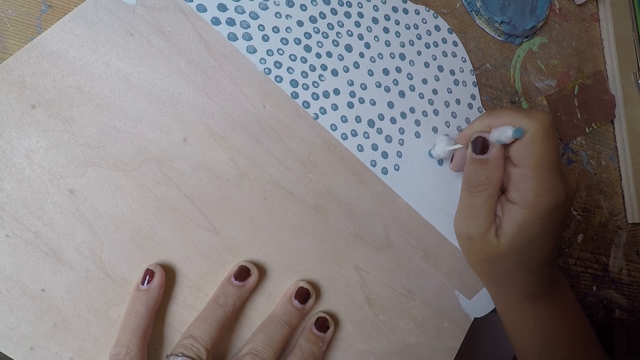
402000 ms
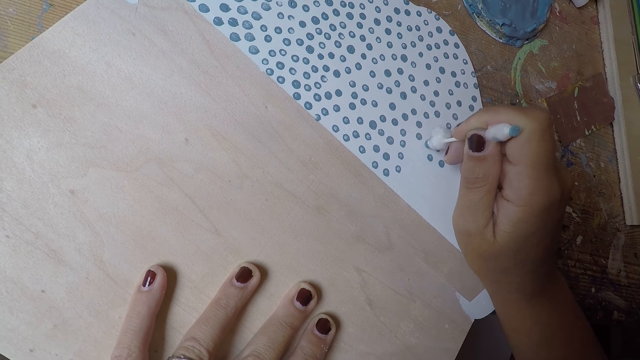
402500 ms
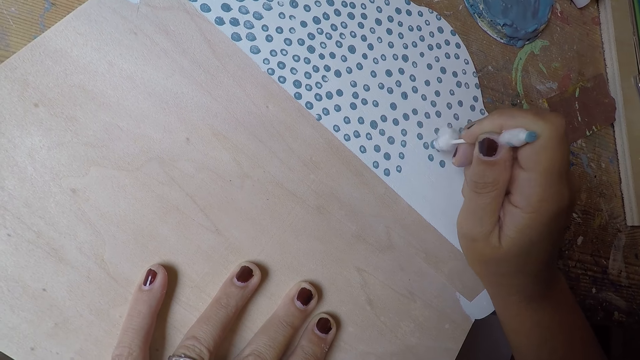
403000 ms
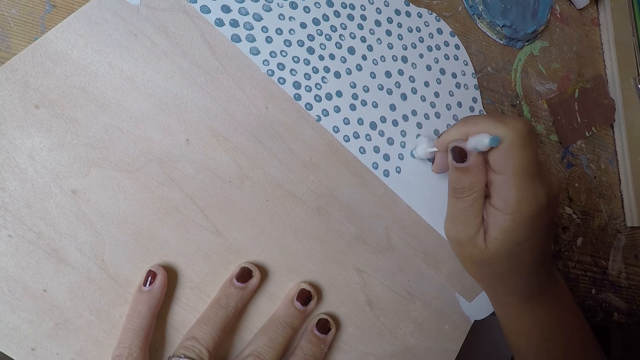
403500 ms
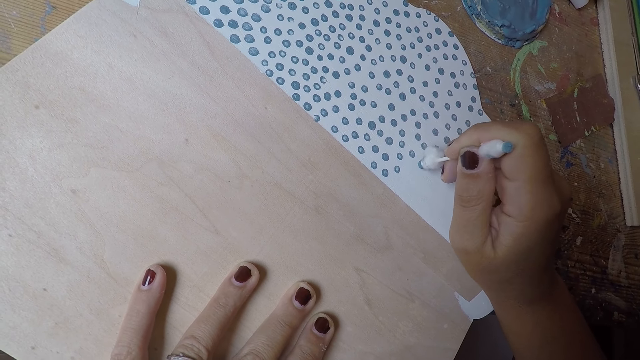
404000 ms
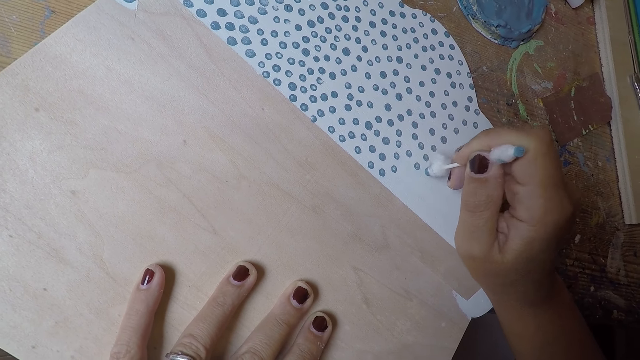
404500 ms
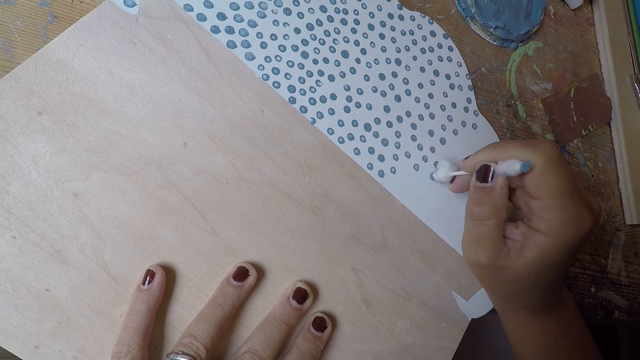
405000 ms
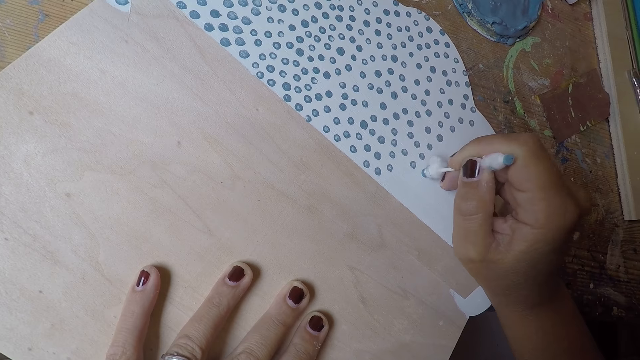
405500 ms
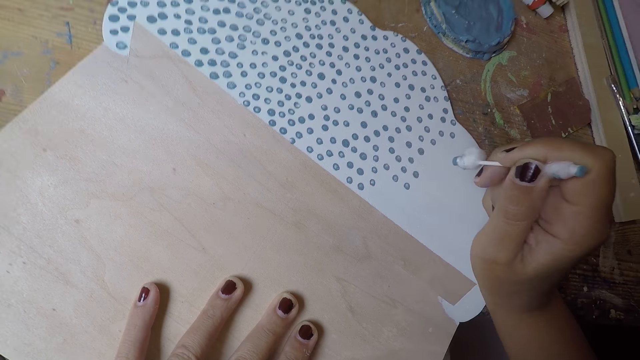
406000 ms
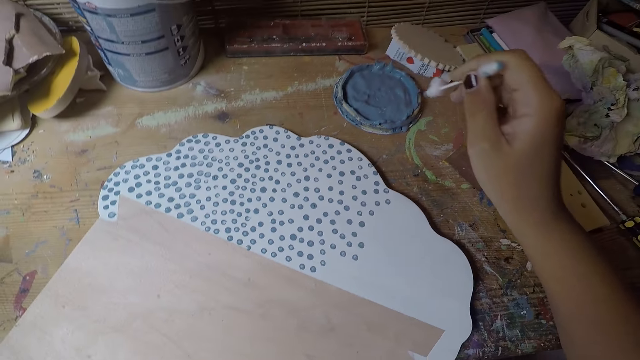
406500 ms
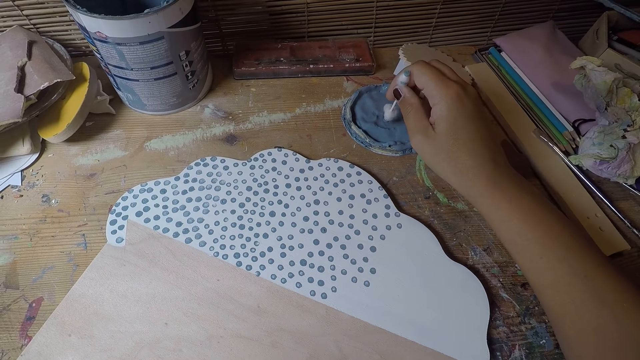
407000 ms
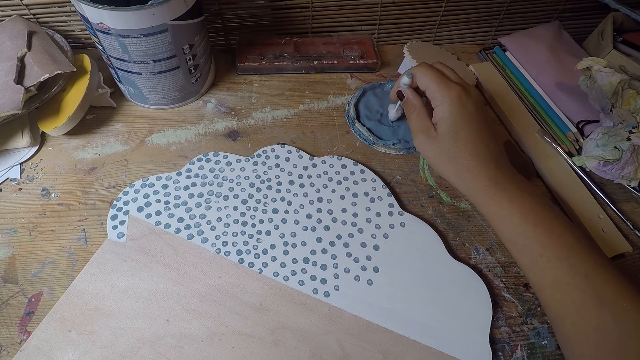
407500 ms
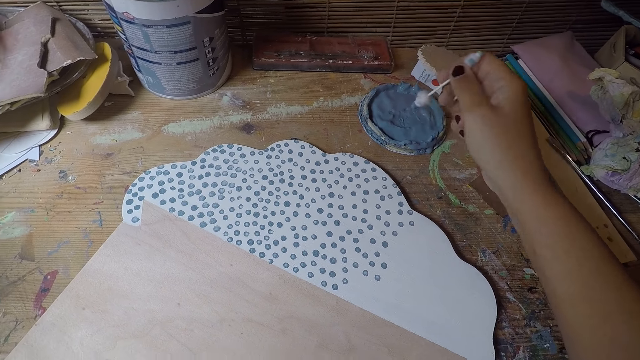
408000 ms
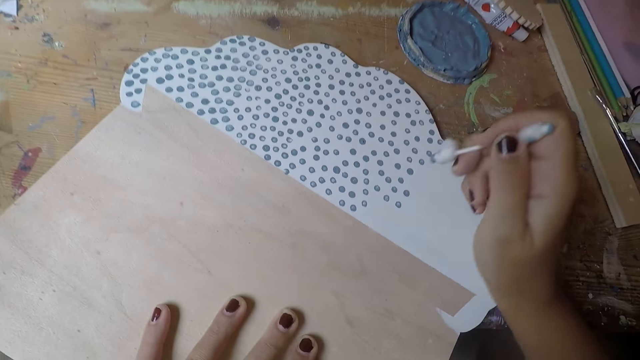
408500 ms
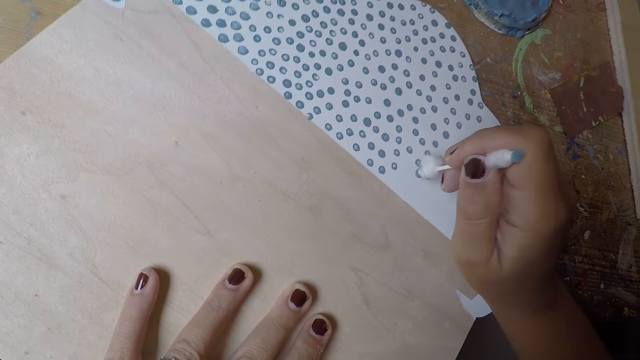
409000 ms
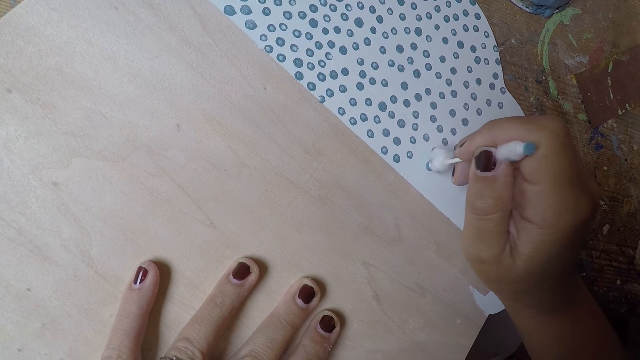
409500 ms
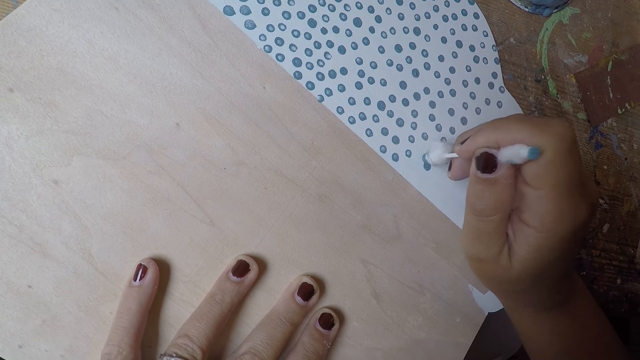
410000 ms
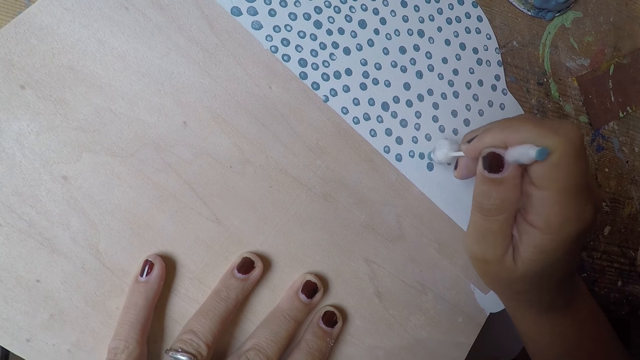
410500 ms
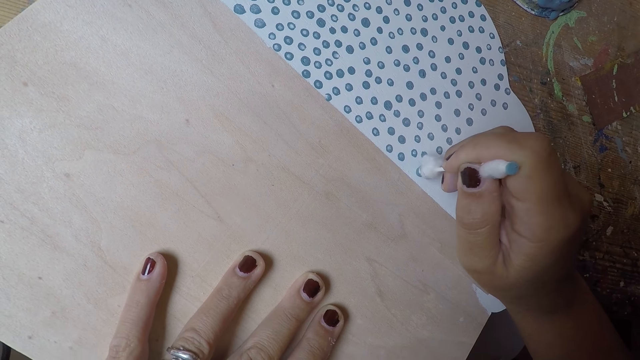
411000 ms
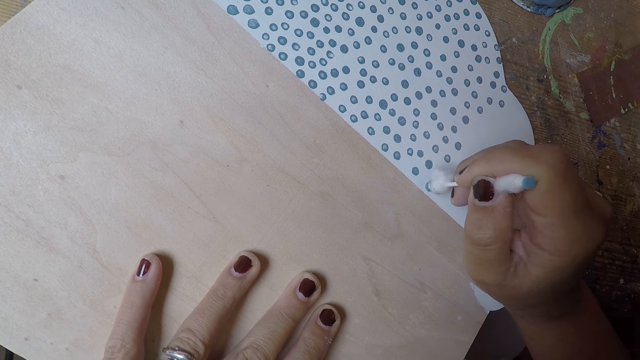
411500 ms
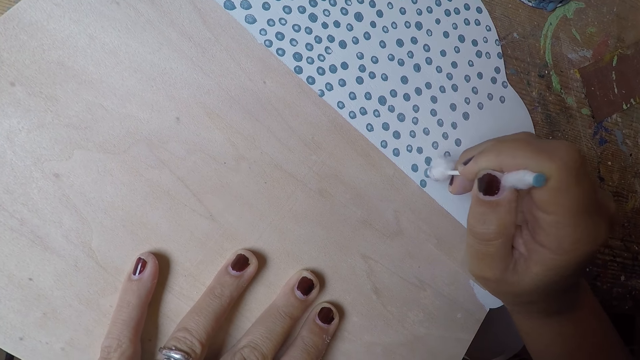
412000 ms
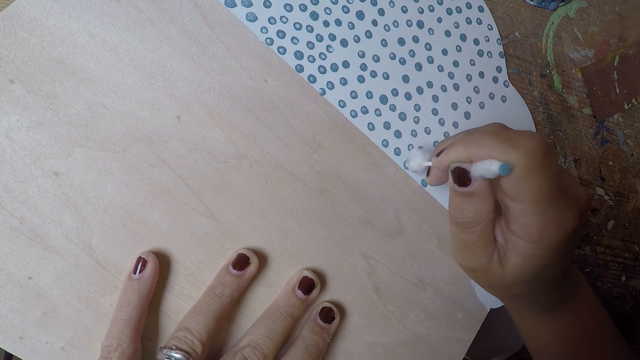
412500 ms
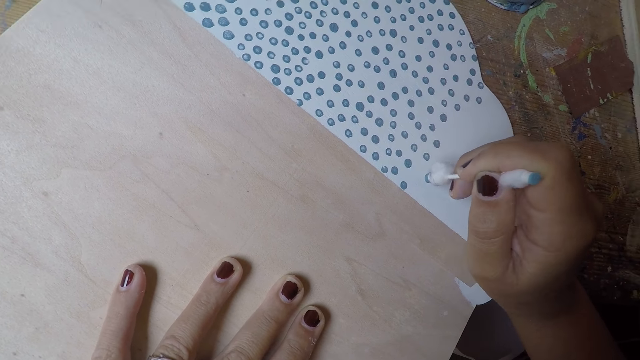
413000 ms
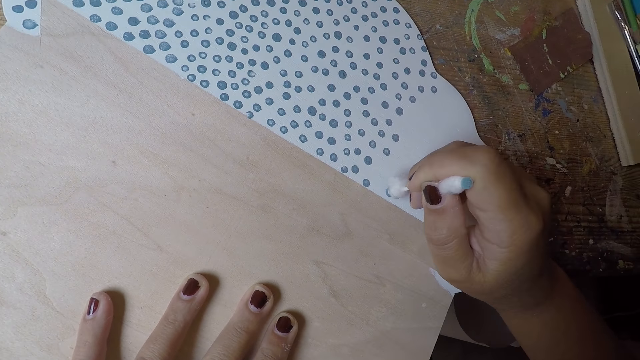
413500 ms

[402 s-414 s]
The camera wearer takes paint from the paint cover on the table with the cotton bud in his right hand. He puts dots on the white paper with the cotton bud in his right hand.

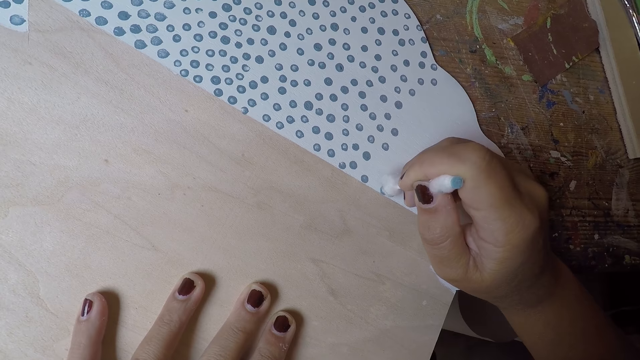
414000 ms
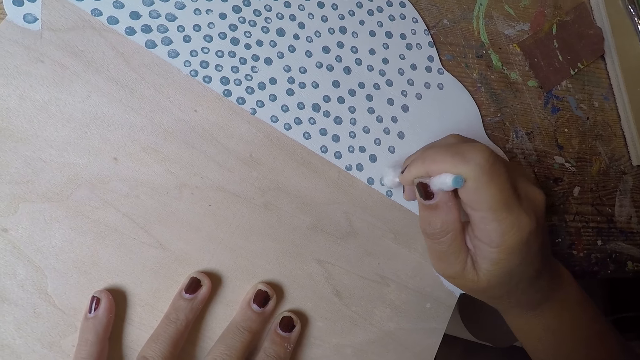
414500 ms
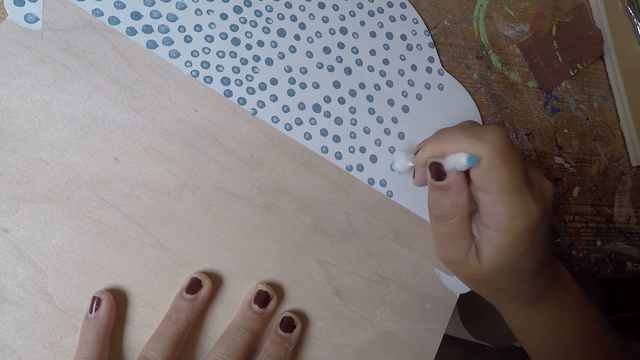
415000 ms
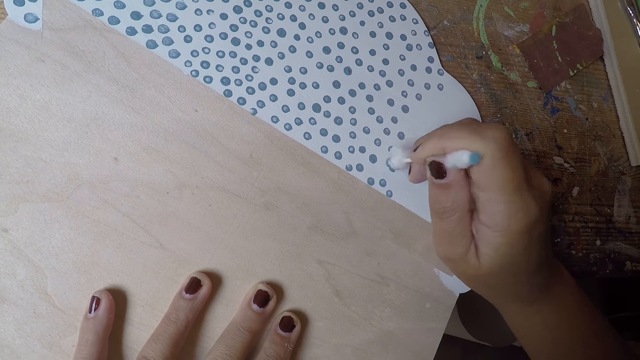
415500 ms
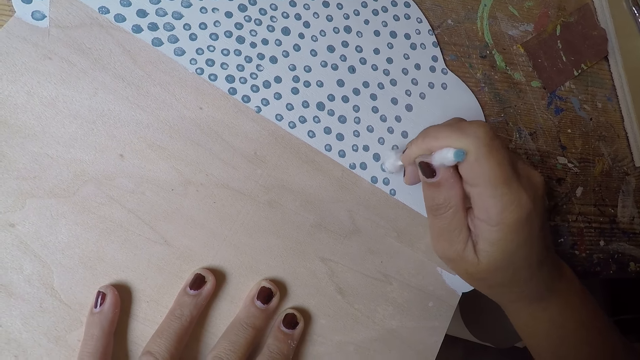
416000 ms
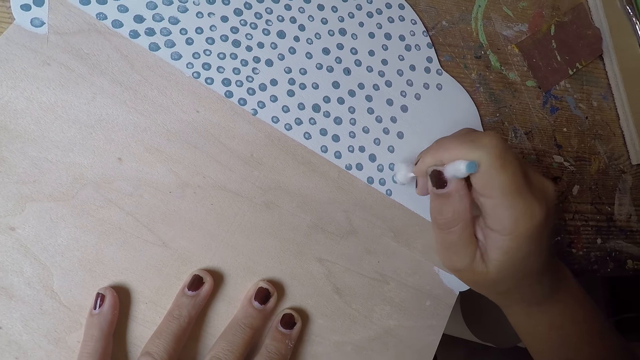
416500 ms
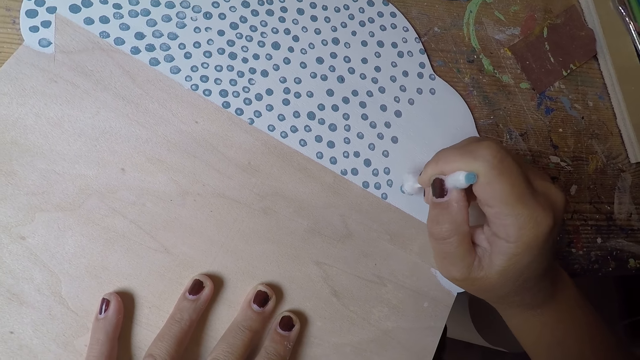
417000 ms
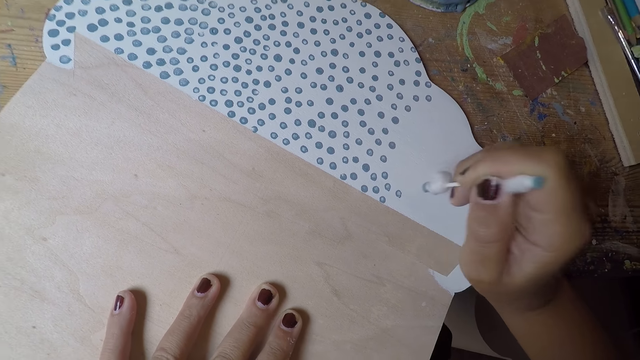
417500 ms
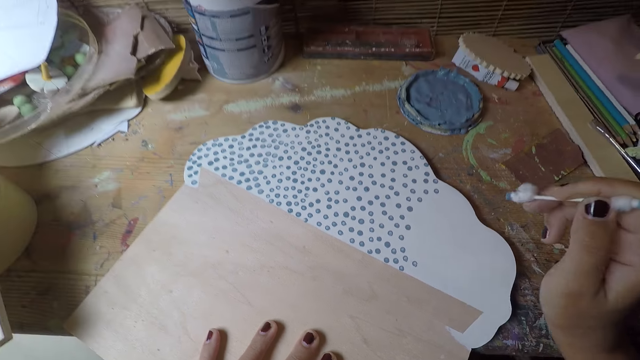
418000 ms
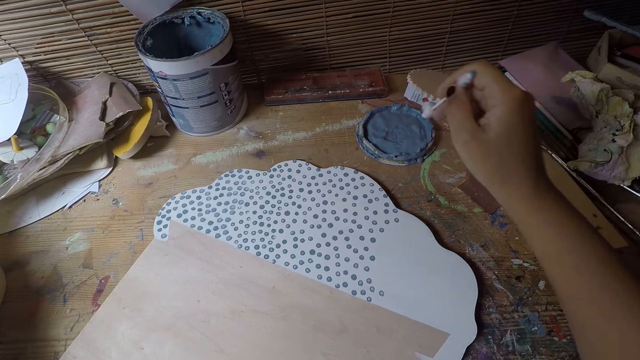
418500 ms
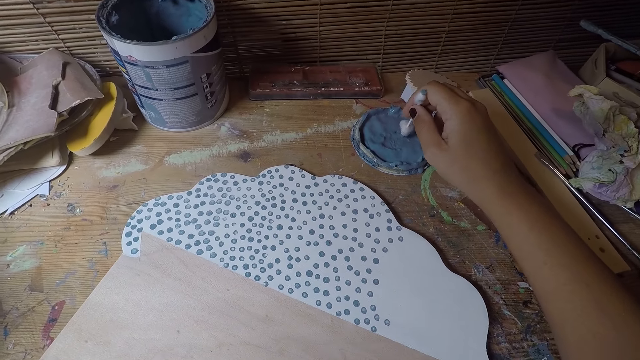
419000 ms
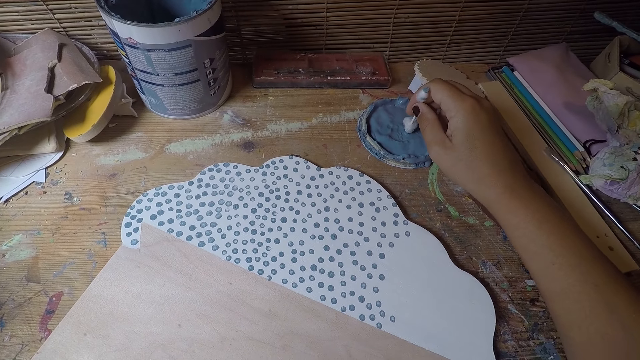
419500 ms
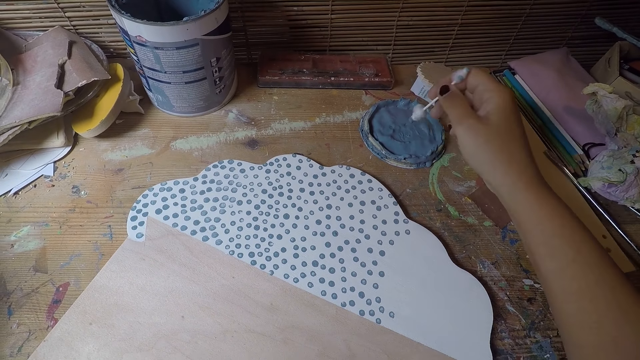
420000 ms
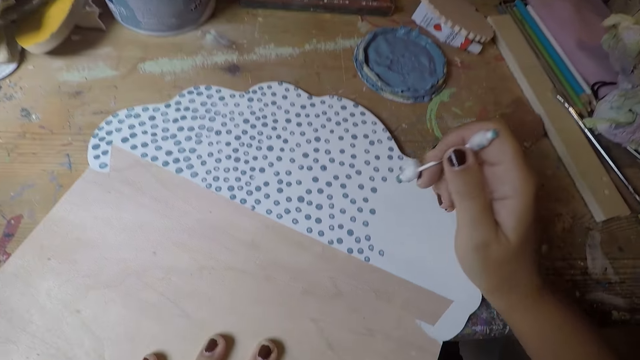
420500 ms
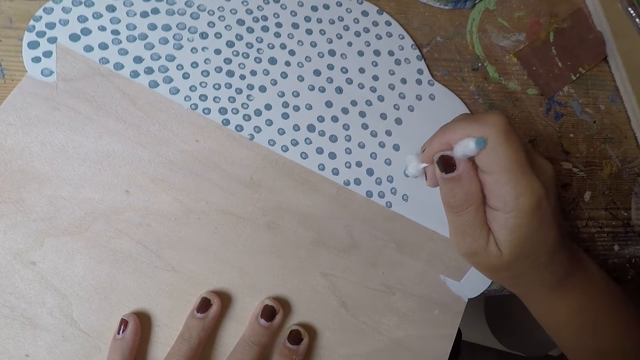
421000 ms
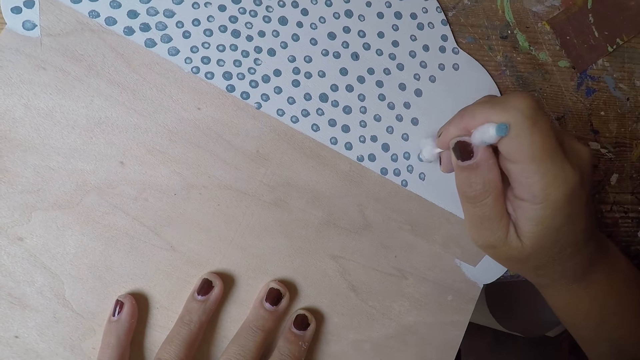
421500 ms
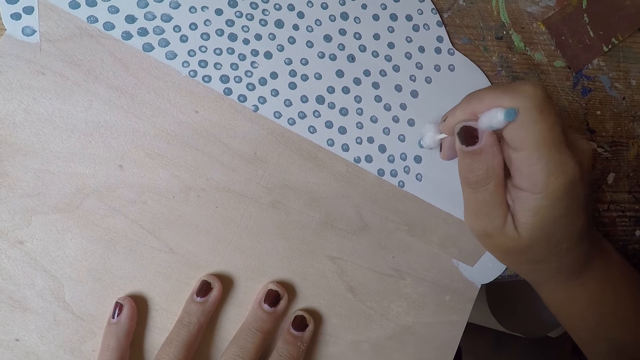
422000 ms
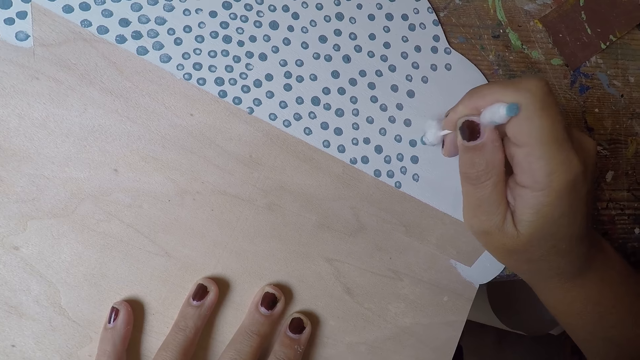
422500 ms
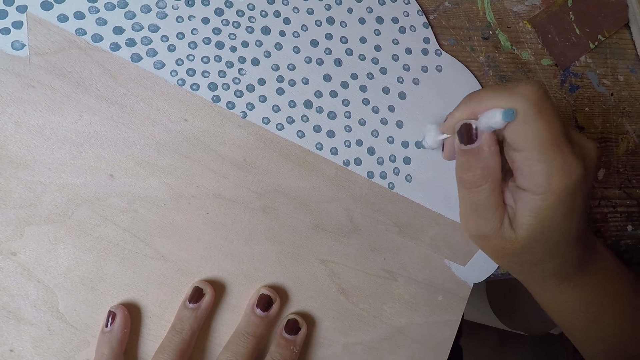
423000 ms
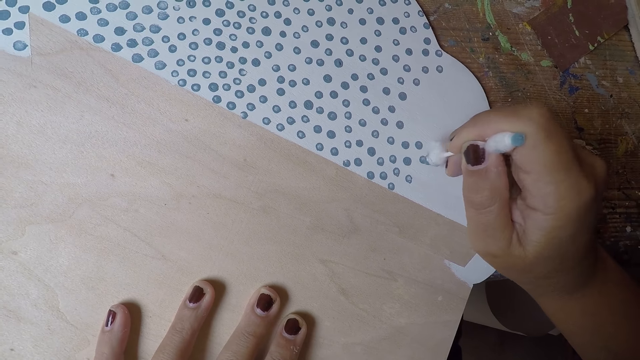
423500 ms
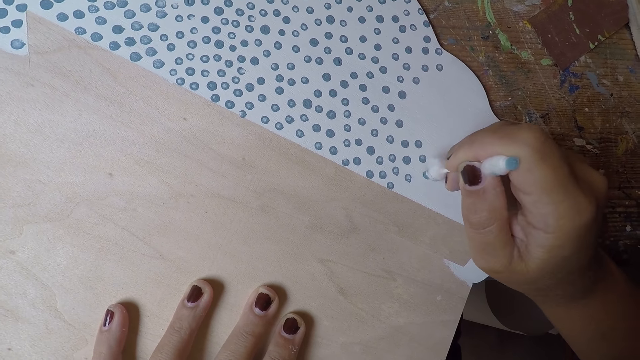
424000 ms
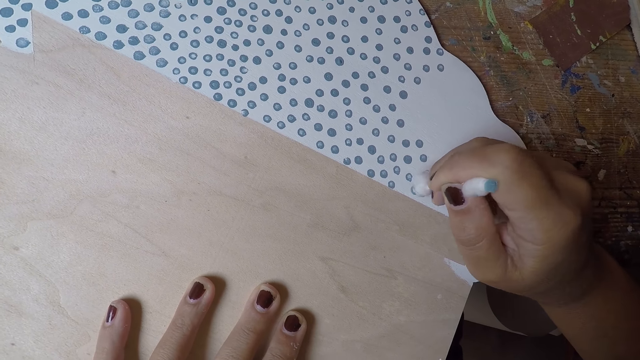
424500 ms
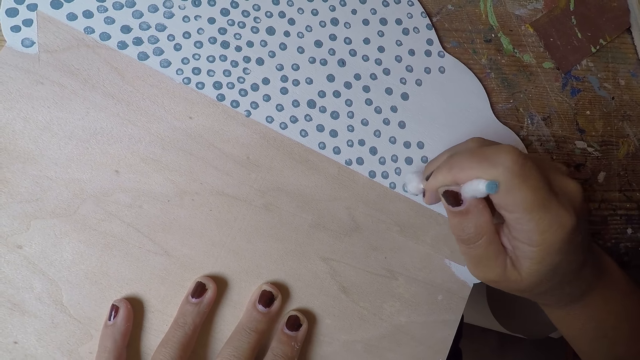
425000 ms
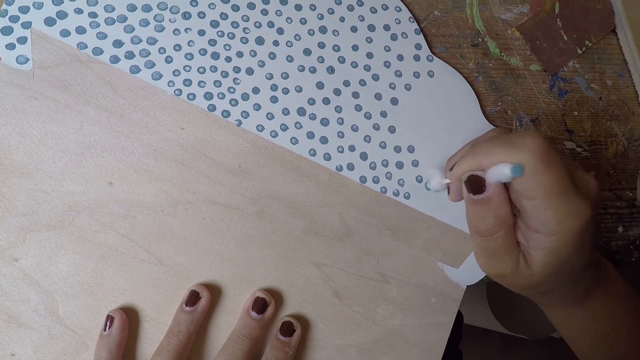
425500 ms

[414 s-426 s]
The camera wearer takes paint from the paint cover on the table with the cotton bud in his right hand. He puts dots on the white paper with the cotton bud in his right hand.
